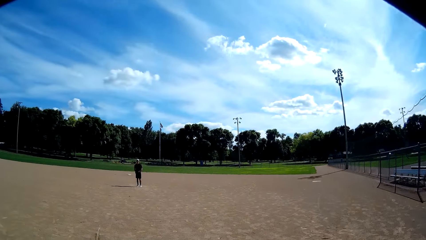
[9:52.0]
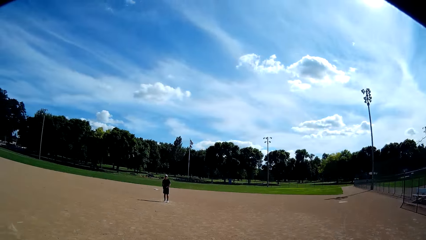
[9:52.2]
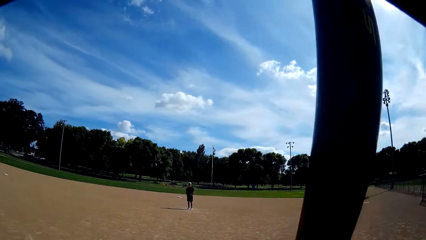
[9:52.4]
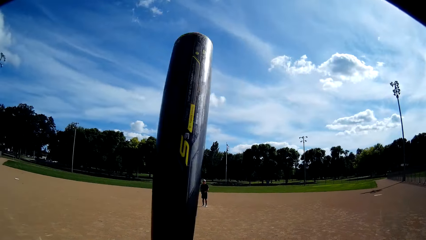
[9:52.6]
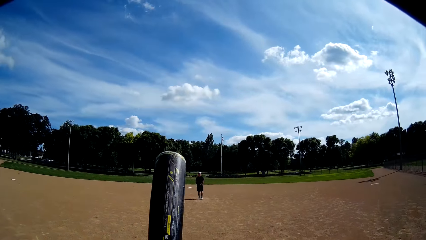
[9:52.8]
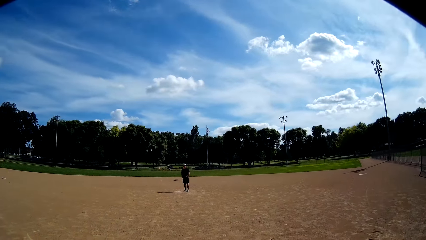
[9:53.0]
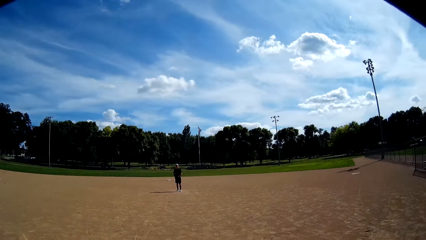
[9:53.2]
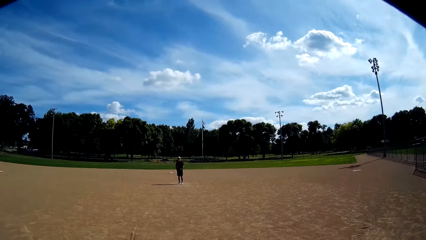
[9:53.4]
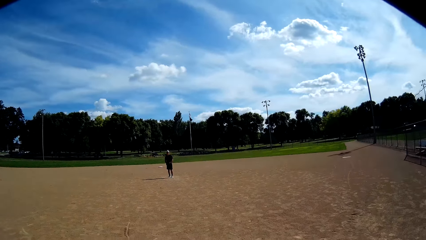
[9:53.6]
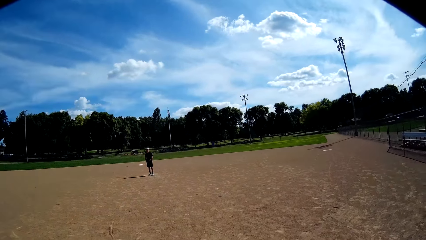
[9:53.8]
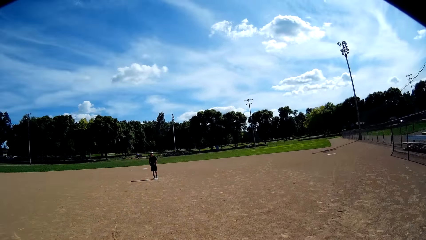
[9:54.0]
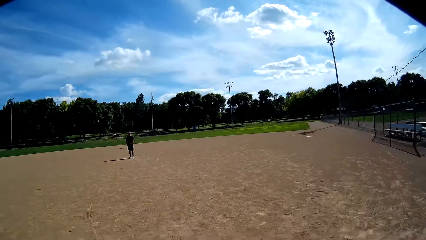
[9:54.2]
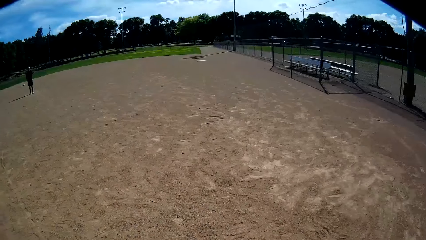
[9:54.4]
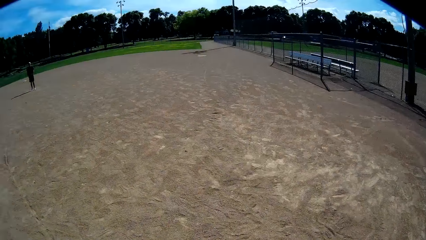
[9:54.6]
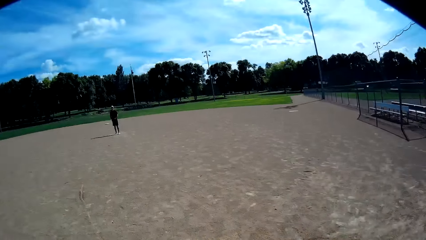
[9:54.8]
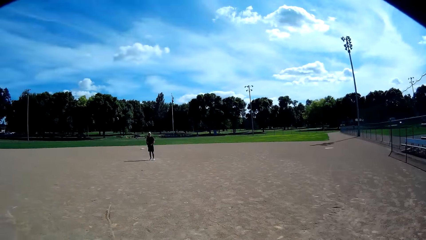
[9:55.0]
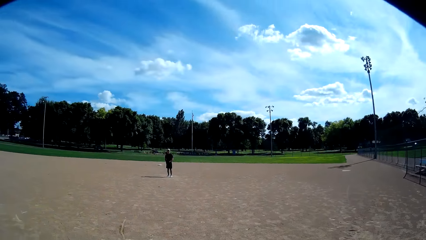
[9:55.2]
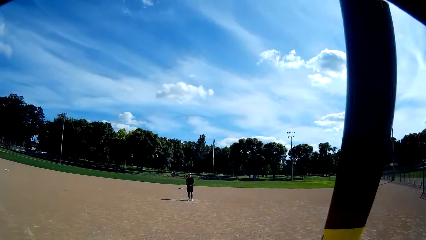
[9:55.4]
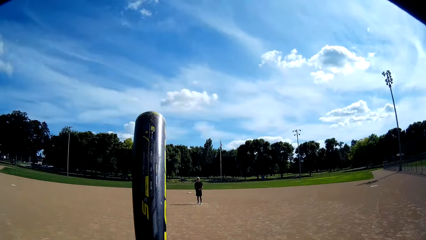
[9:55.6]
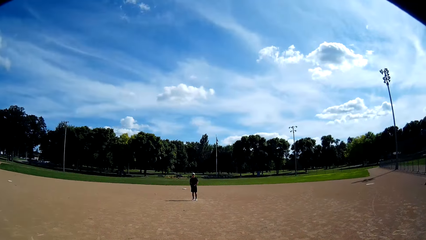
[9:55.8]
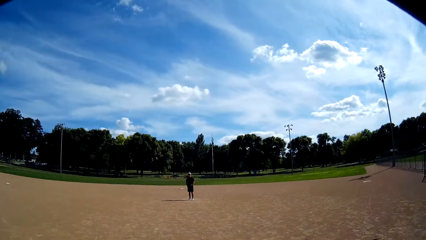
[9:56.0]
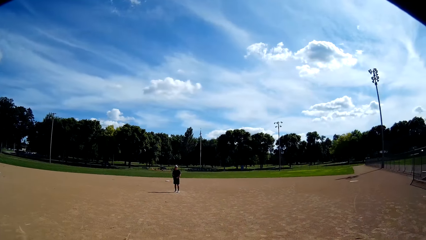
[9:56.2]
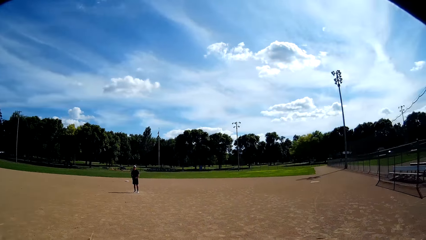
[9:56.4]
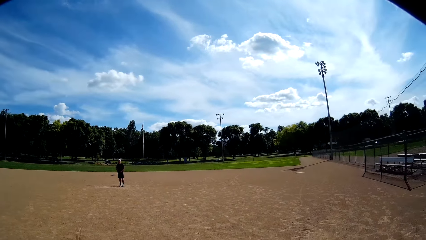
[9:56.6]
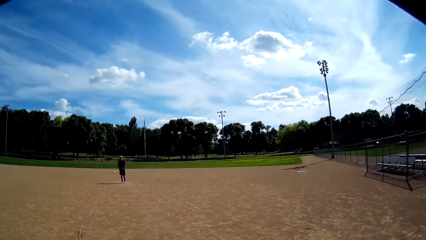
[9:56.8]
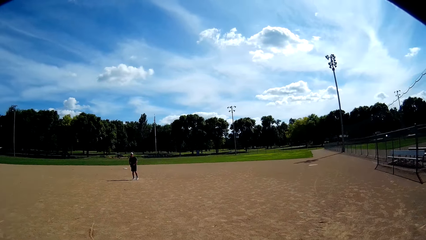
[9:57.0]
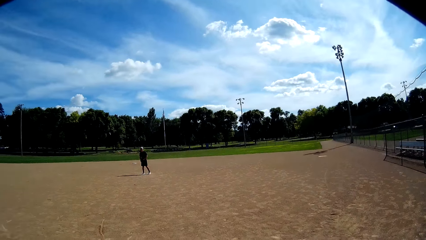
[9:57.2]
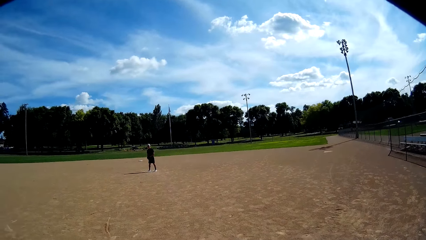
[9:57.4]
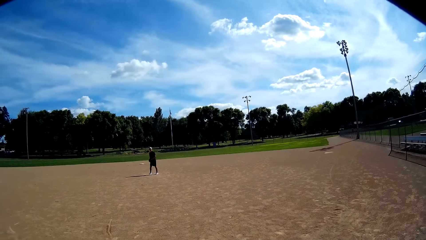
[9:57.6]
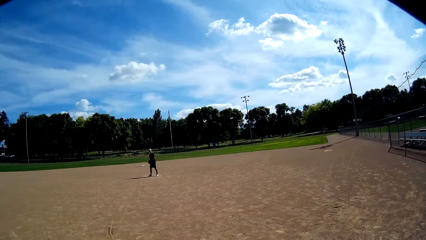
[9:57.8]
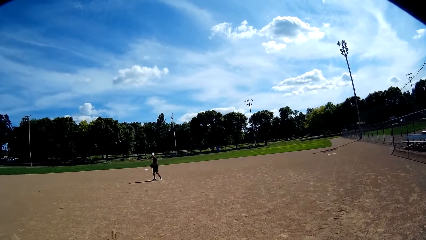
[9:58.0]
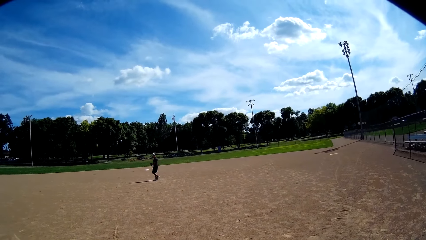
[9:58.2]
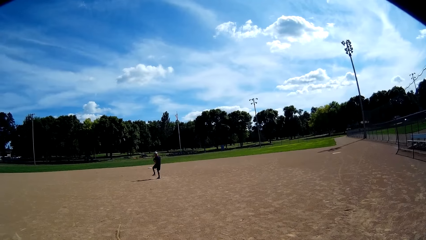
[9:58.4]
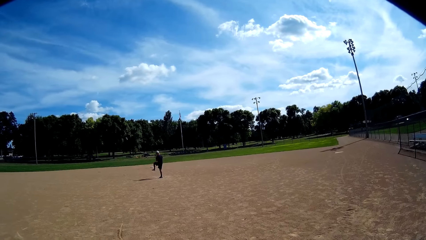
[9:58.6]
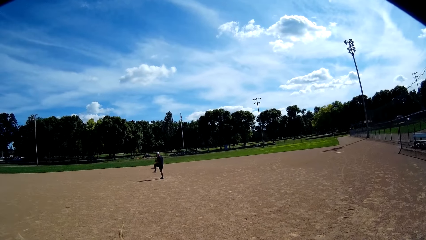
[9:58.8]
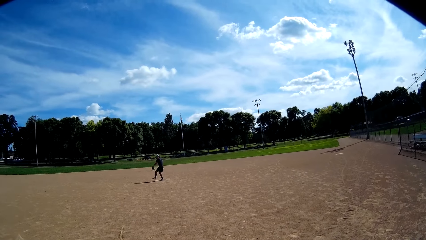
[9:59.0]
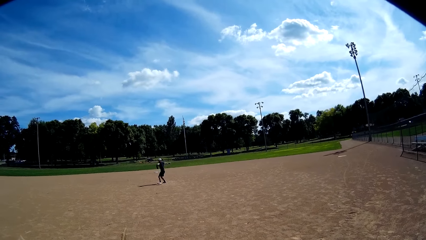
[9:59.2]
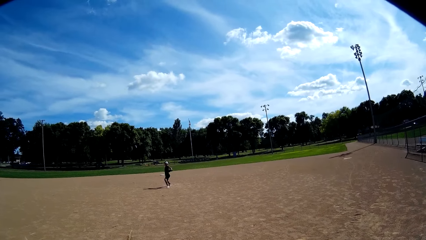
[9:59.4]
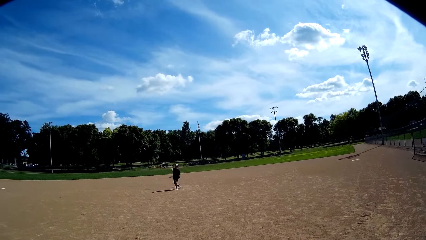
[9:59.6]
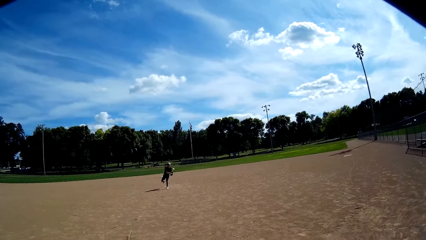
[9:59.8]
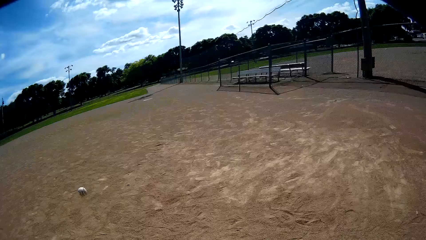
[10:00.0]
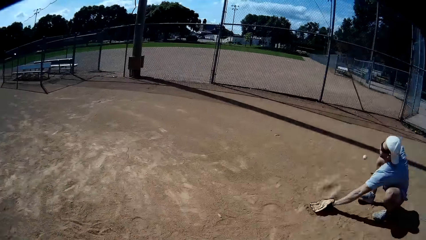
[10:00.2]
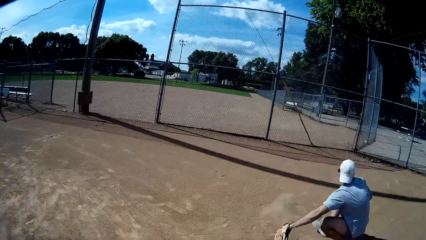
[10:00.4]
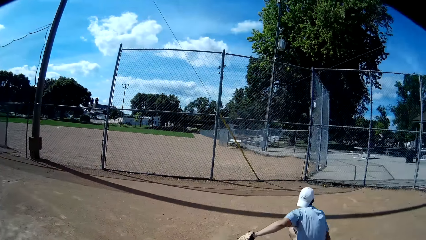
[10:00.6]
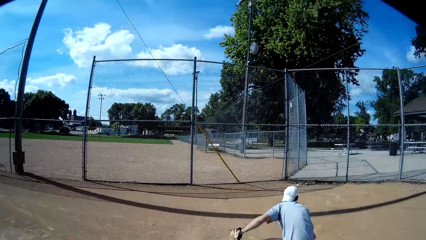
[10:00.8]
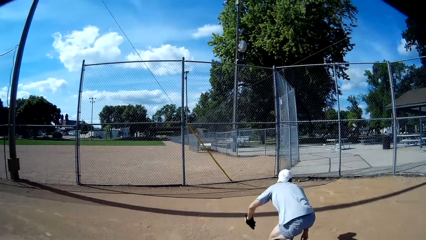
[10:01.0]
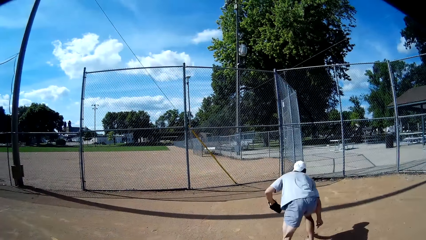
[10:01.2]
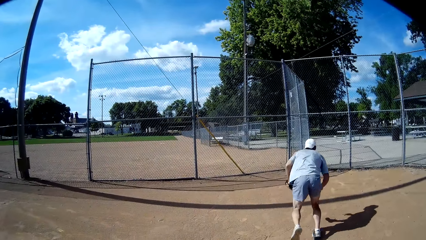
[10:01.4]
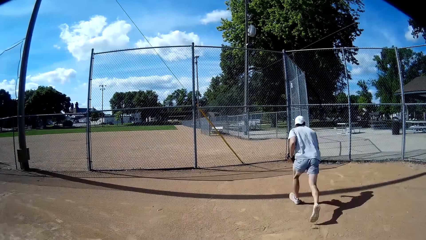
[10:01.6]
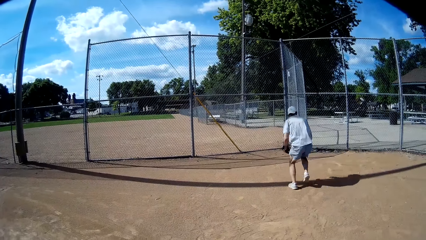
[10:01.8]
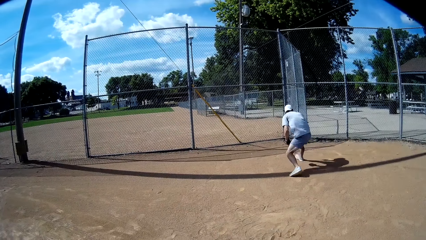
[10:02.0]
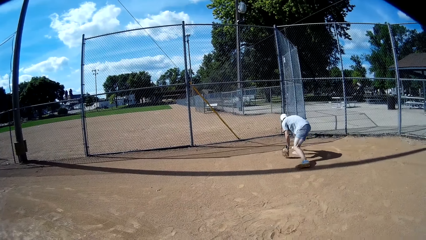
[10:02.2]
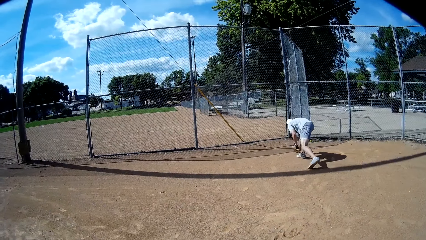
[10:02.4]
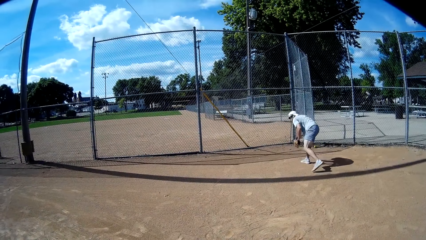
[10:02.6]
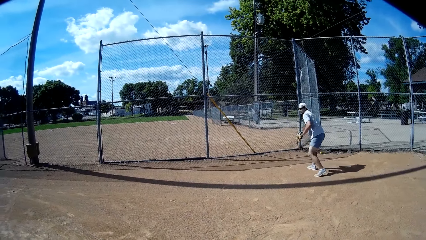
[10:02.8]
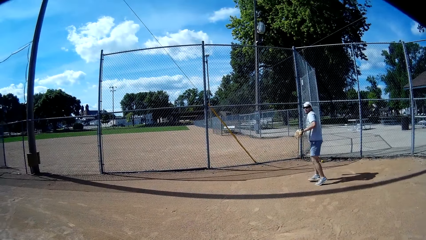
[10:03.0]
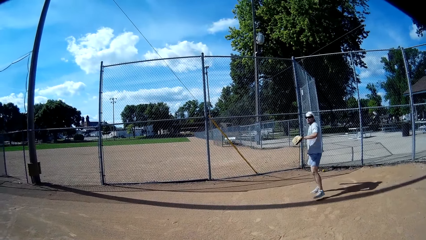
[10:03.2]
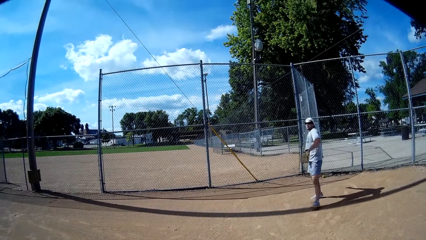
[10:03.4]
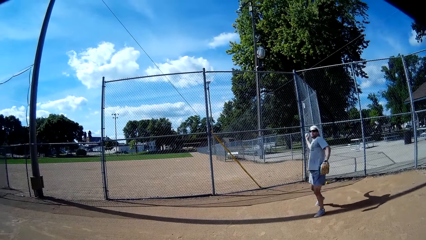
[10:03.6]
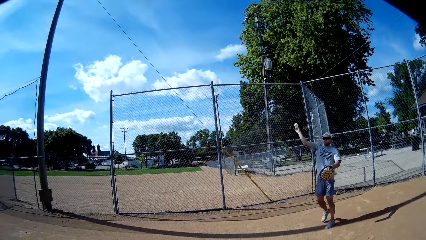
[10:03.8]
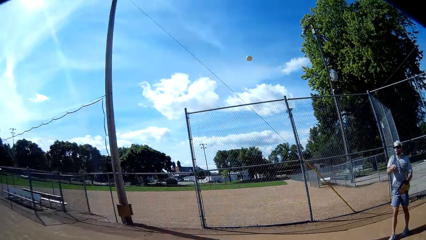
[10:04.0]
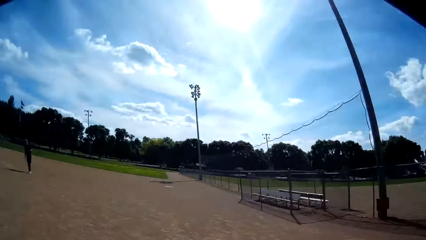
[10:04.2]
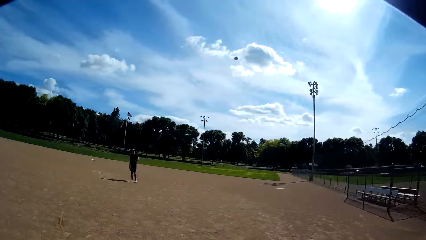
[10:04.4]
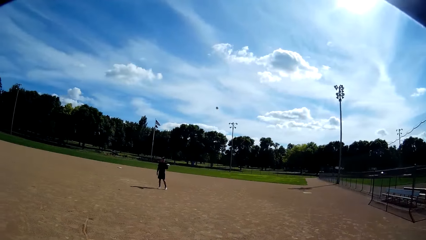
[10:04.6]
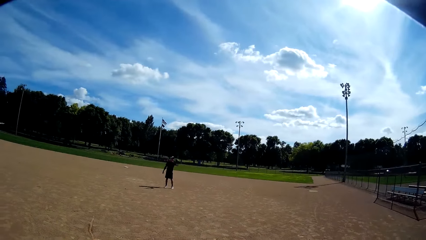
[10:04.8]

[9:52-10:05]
A man talks to the camera wearer. The camera wearer looks at the man. The man lifts the leg and throws the baseball to the camera wearer. Another man runs toward the baseball, picks up the baseball and holds the baseball. The camera wearer talks to the other man. The other man throws the baseball to the first man.

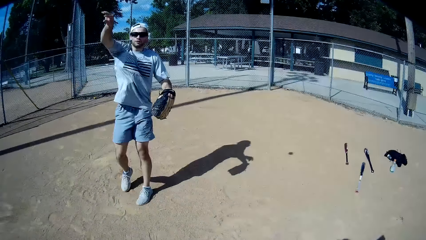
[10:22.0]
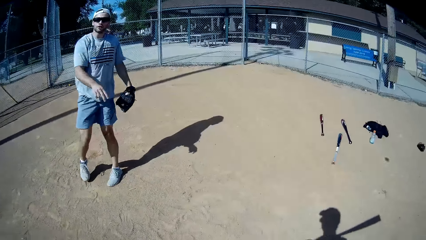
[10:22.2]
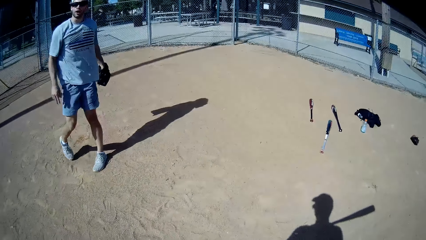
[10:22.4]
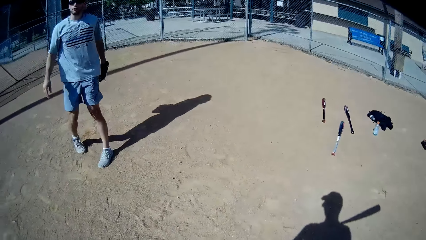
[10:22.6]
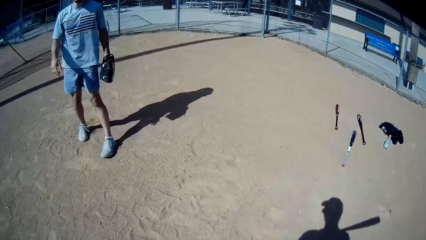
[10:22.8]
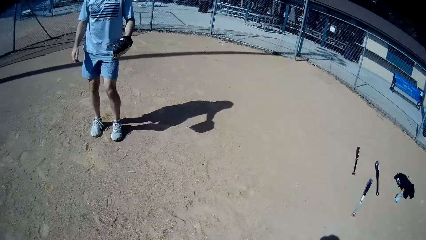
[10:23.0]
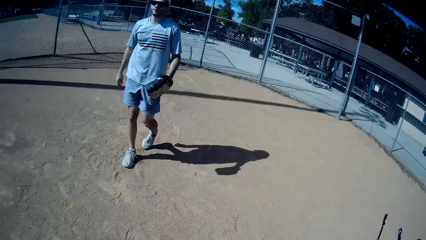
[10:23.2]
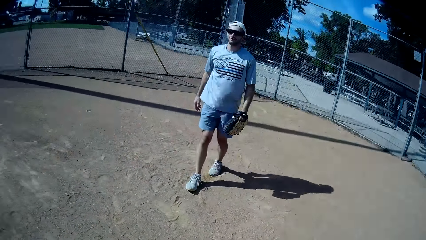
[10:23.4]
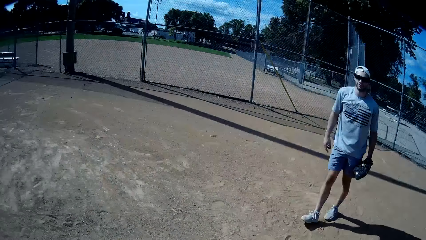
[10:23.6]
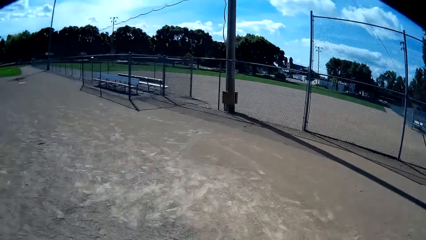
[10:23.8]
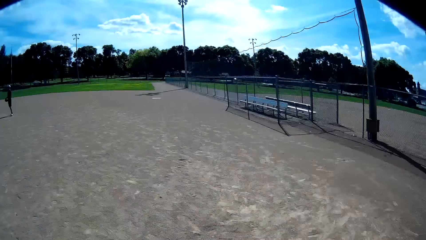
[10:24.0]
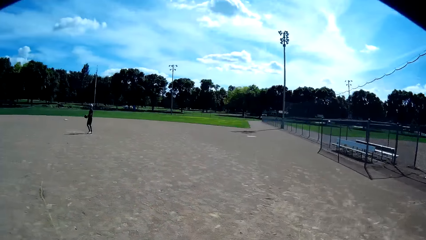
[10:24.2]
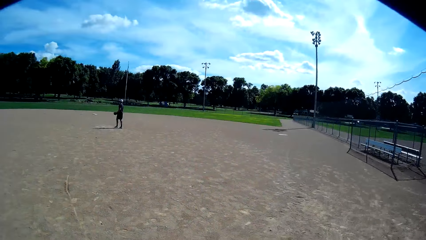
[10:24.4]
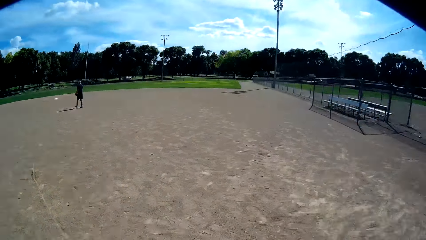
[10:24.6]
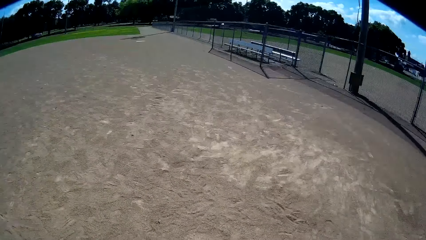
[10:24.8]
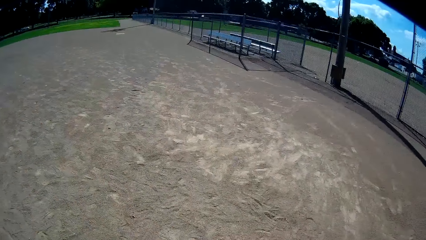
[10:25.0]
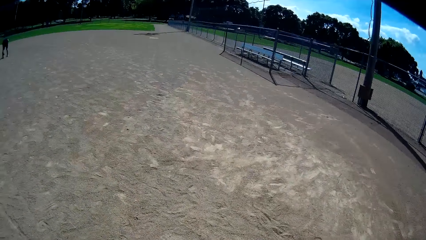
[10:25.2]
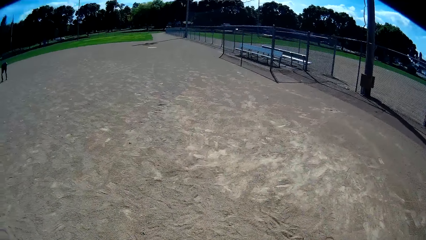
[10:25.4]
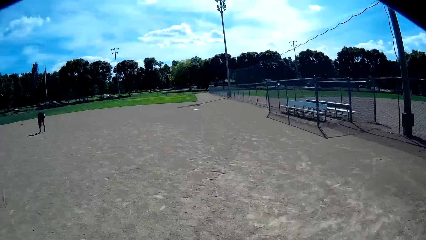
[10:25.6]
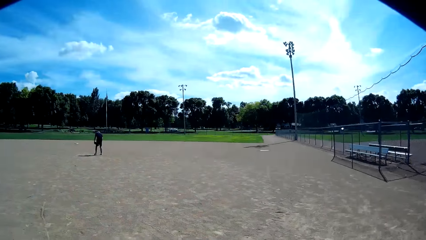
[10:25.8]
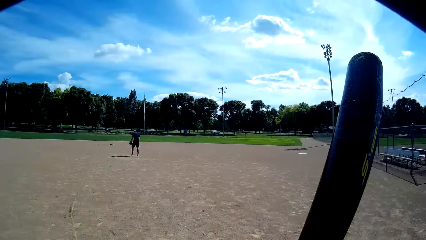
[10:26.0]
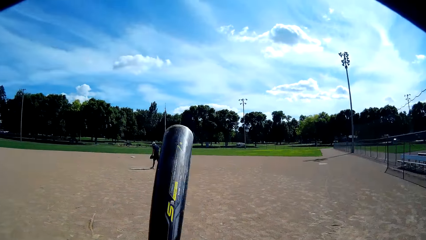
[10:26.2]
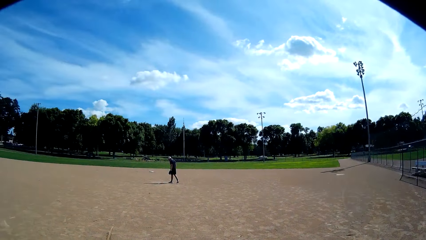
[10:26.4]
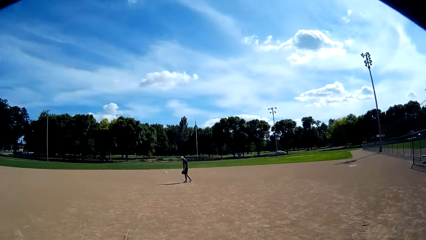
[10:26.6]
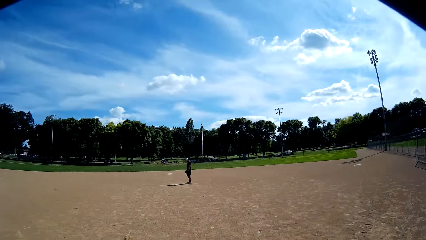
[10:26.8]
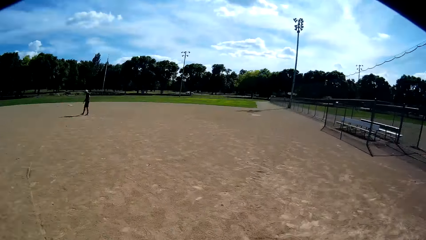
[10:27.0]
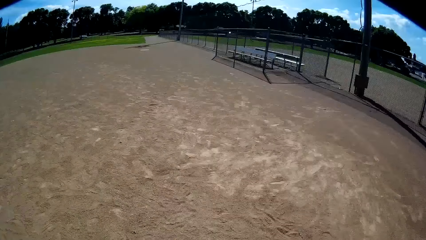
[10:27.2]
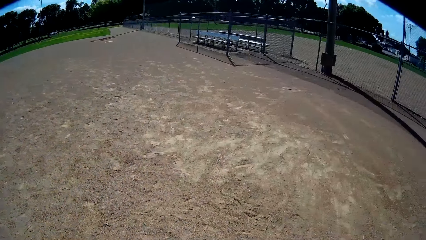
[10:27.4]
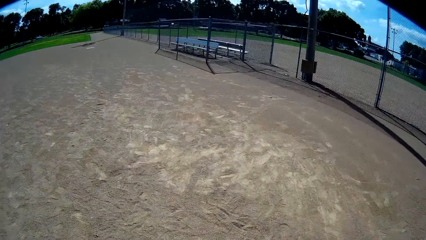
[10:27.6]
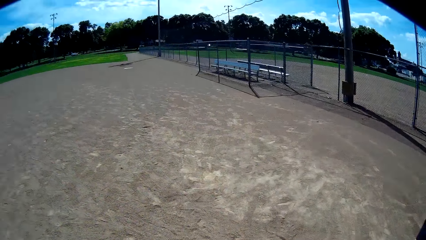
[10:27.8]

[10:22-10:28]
A man holds the baseball. The man throws the baseball to the camera wearer. The man talks to the camera wearer. The camera wearer looks around the field. He holds the baseball bat. He swings the baseball bat in his hand. He looks around the field.
